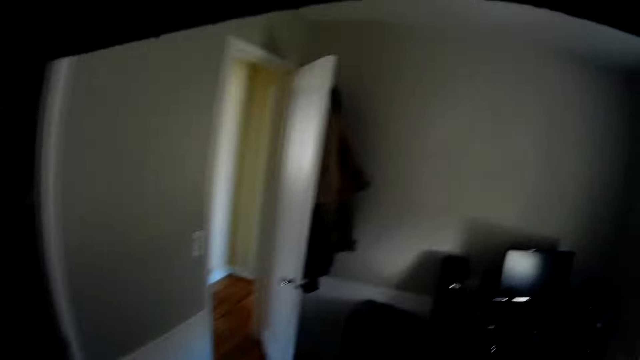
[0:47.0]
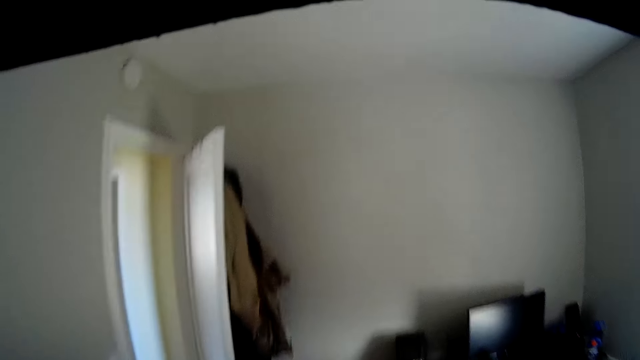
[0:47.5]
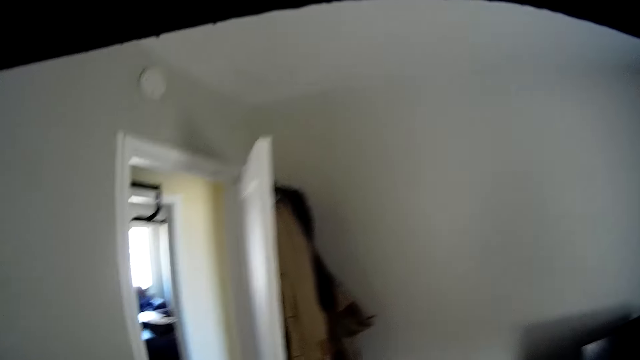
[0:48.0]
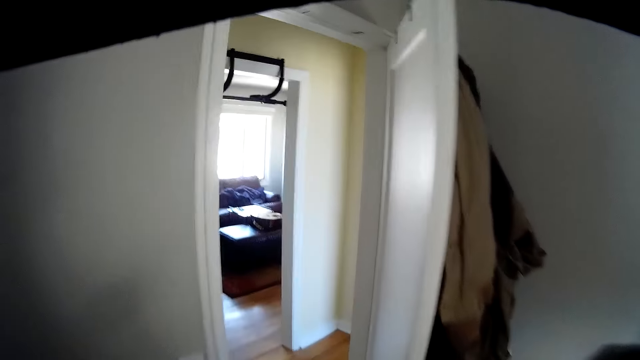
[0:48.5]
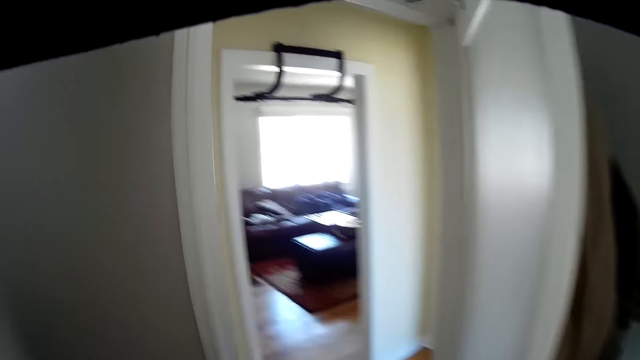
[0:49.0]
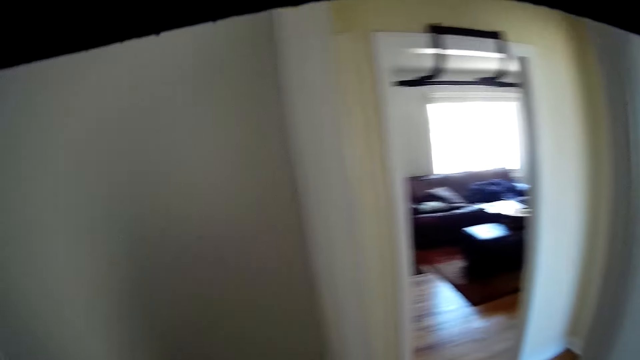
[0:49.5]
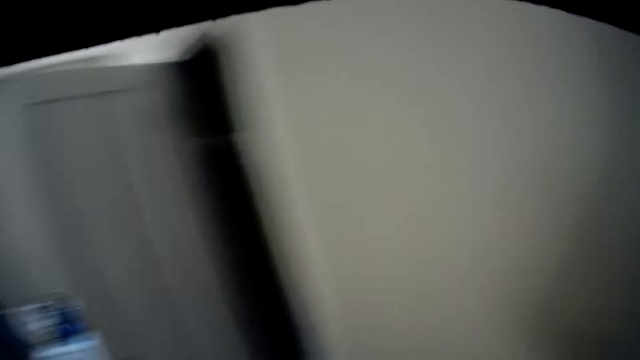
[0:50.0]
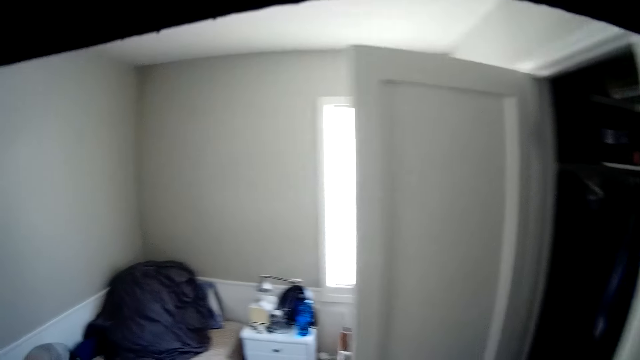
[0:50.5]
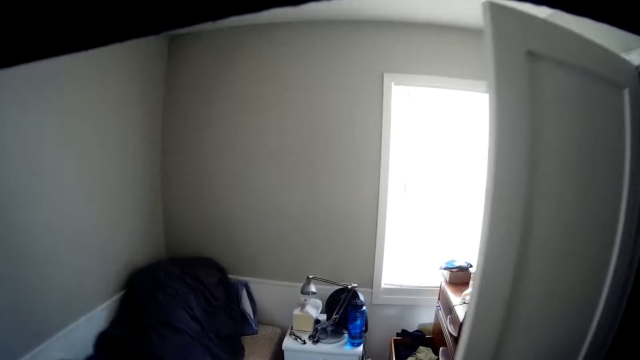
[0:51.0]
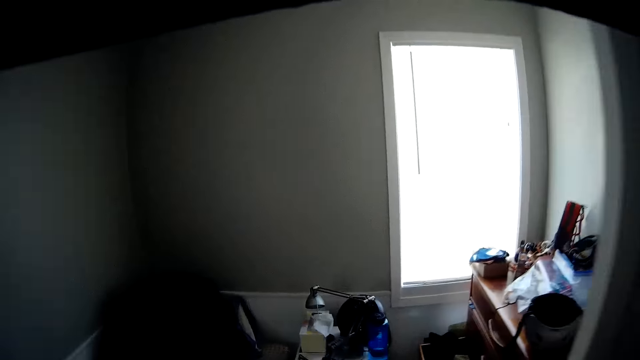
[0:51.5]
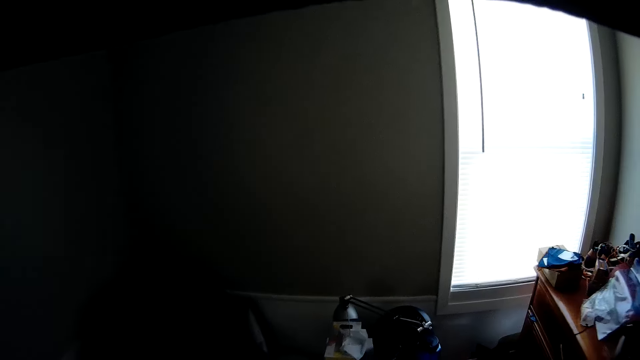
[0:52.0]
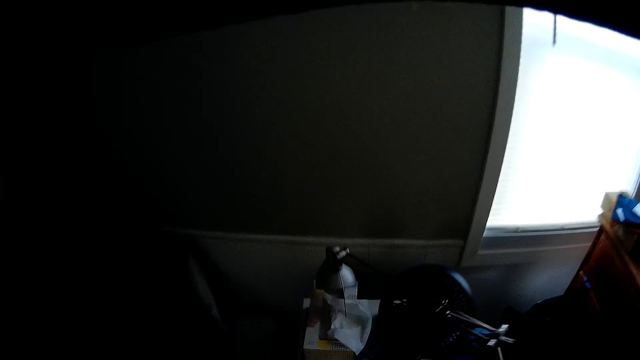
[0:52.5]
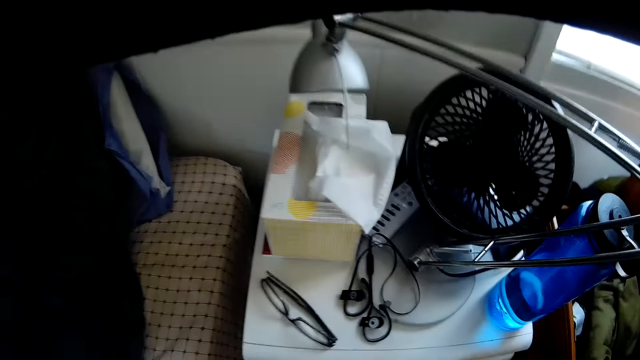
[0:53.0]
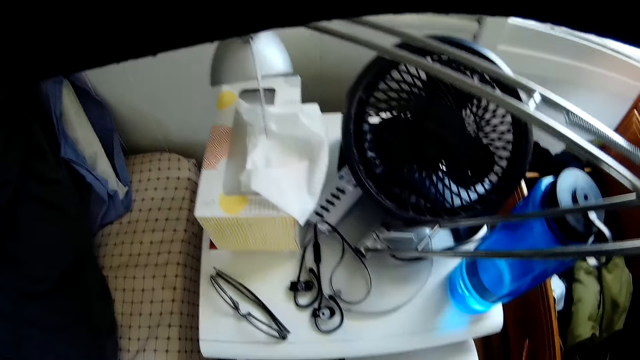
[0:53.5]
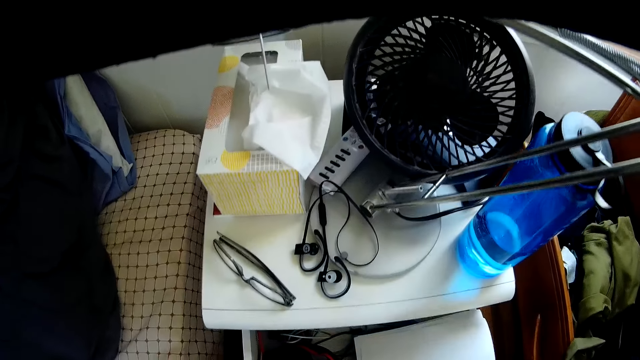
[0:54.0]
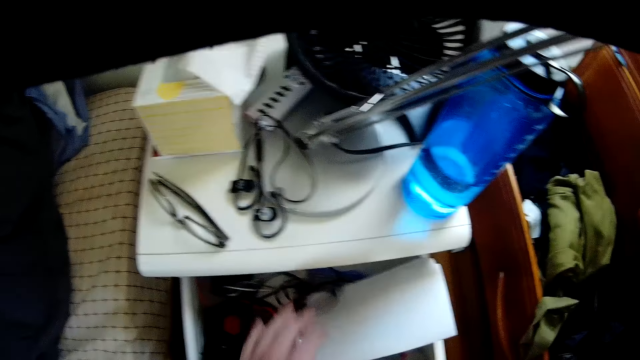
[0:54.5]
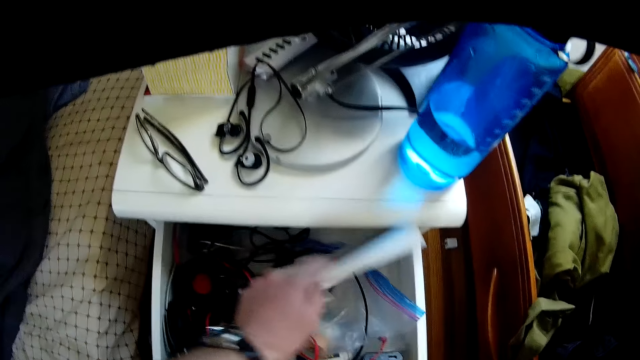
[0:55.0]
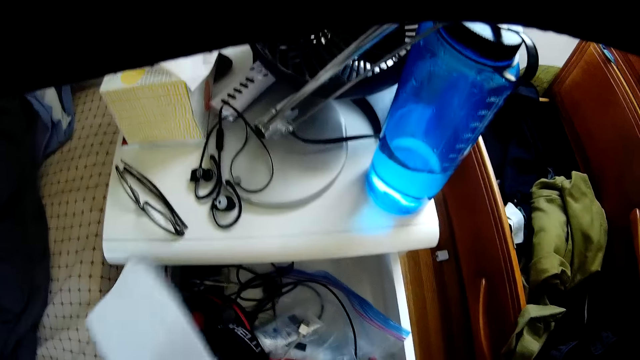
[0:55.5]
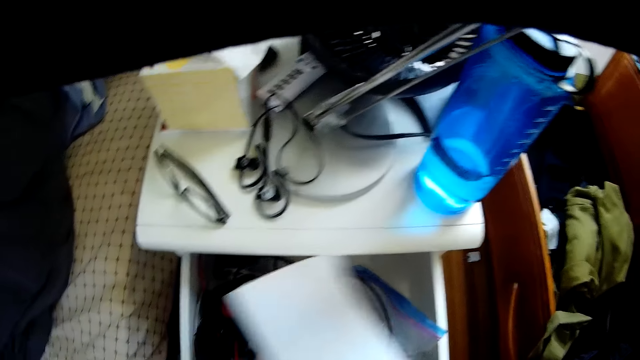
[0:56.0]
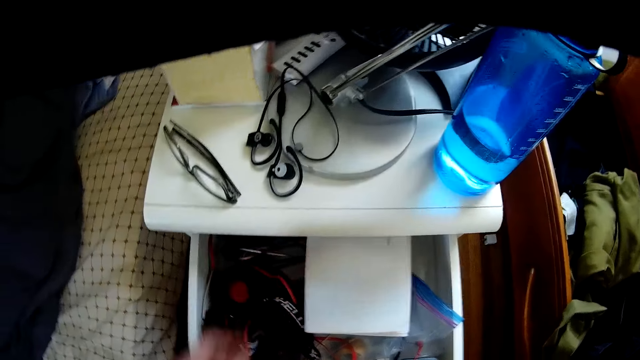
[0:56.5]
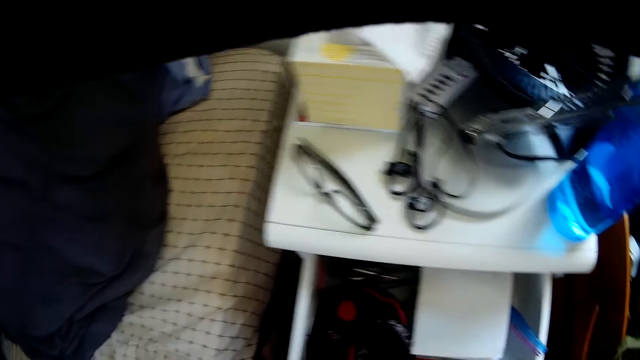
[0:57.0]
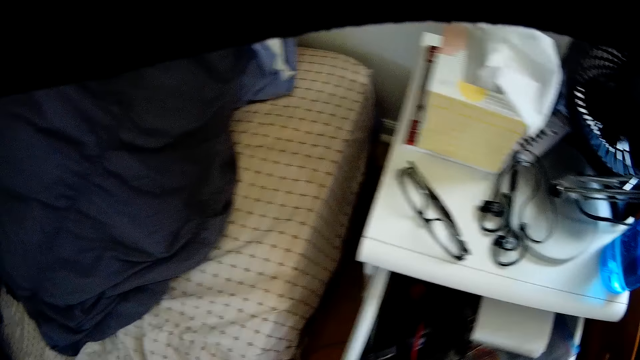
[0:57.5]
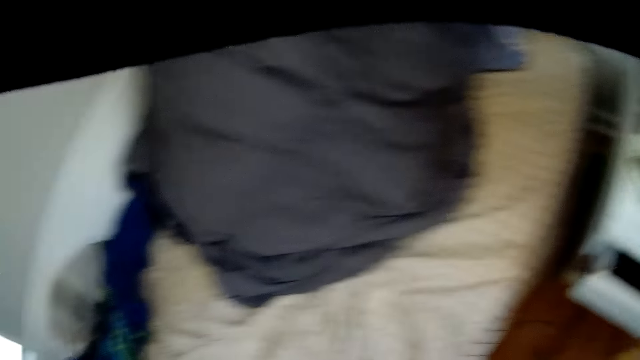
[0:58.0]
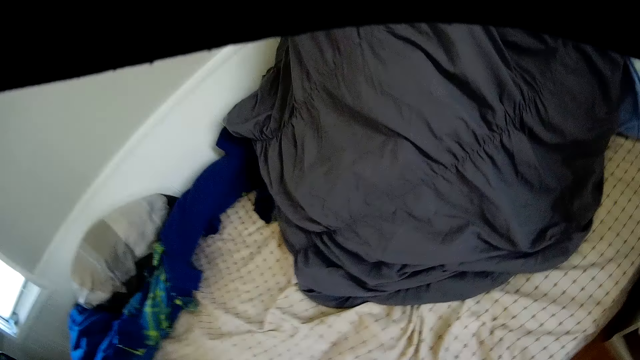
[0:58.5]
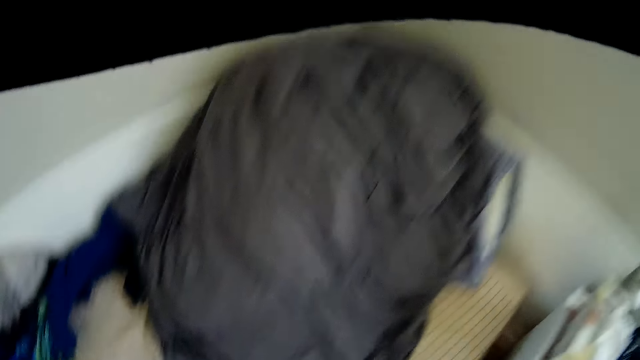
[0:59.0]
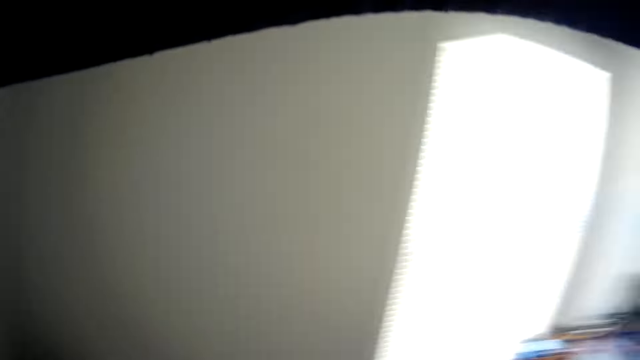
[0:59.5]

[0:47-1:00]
The camera wearer walks towards a drawer. He drops the cord in his left hand in the wardrobe. He moves a cable in the drawer. He picks up a paper in the drawer with a hand. He adjusts the paper in the wardrobe with his left hand. He puts down the paper in the drawer with a hand. He closes the drawer with his left hand.

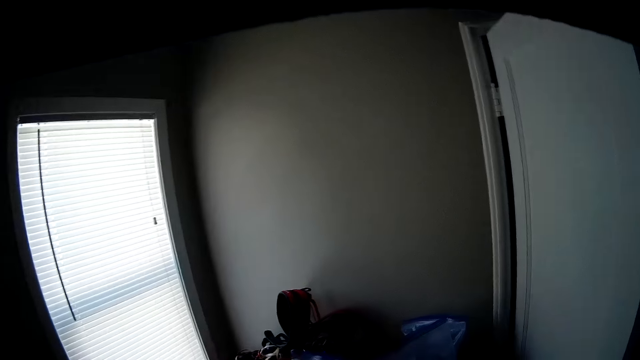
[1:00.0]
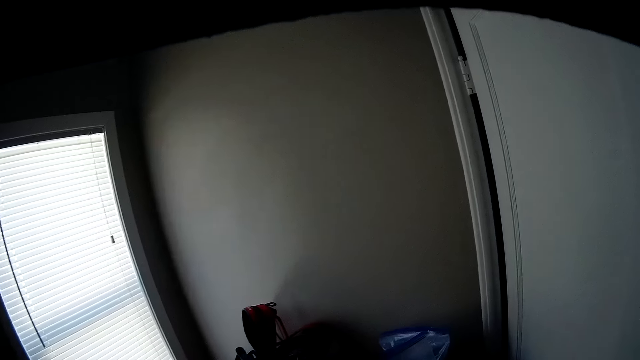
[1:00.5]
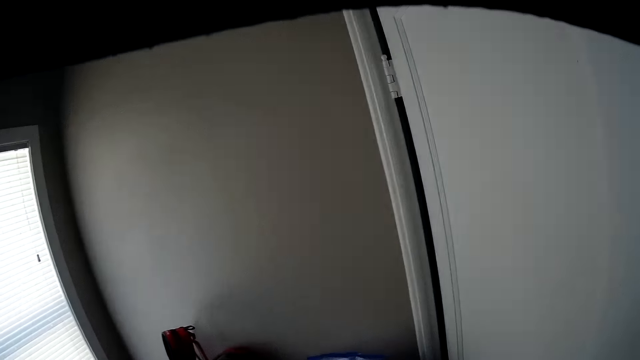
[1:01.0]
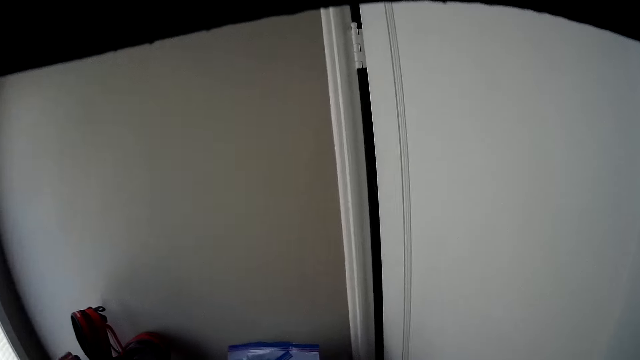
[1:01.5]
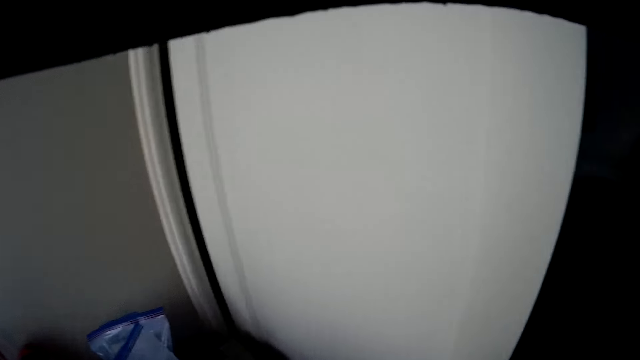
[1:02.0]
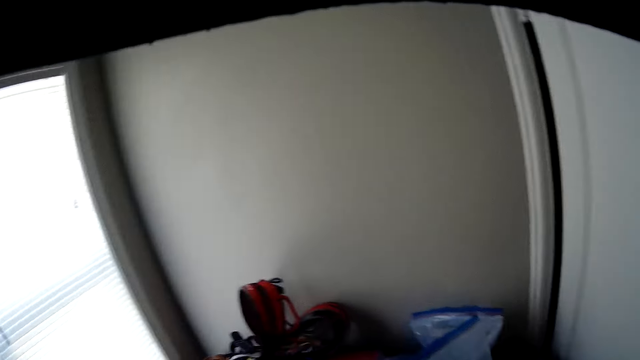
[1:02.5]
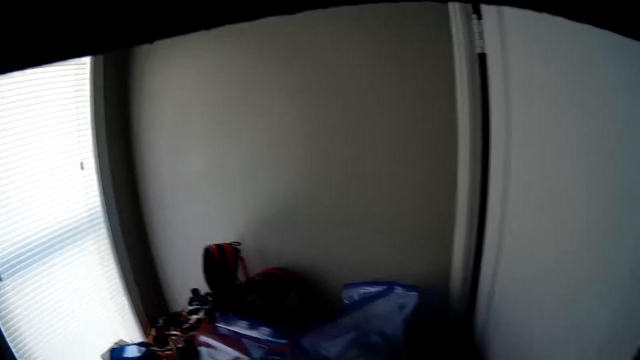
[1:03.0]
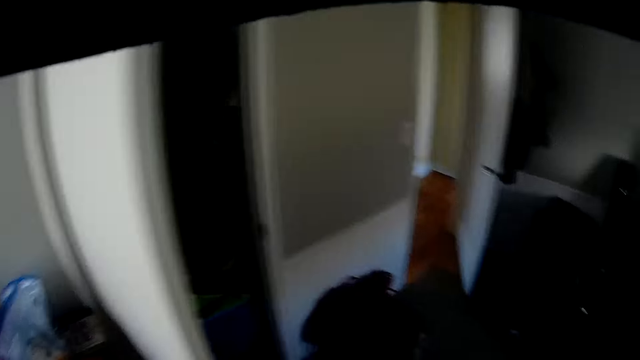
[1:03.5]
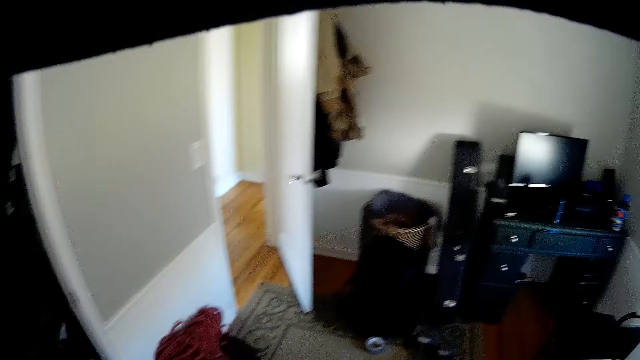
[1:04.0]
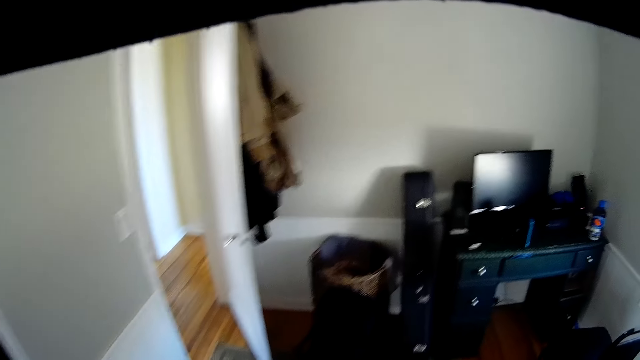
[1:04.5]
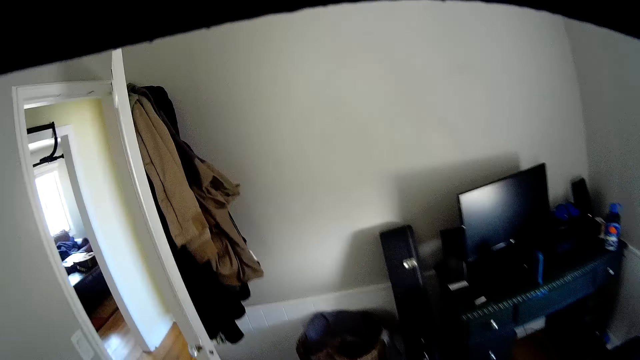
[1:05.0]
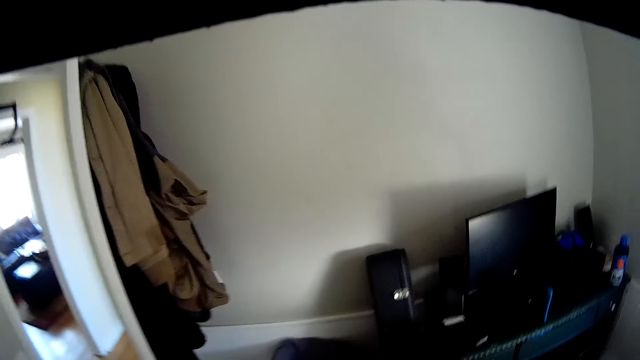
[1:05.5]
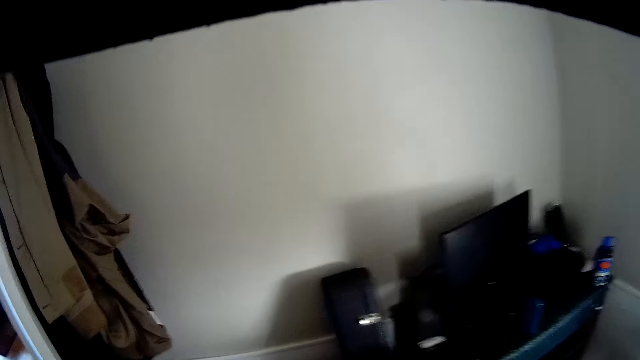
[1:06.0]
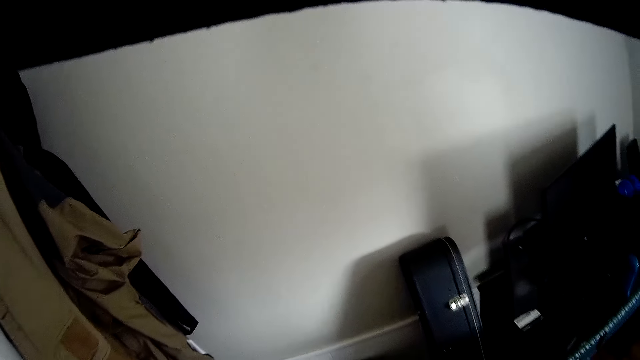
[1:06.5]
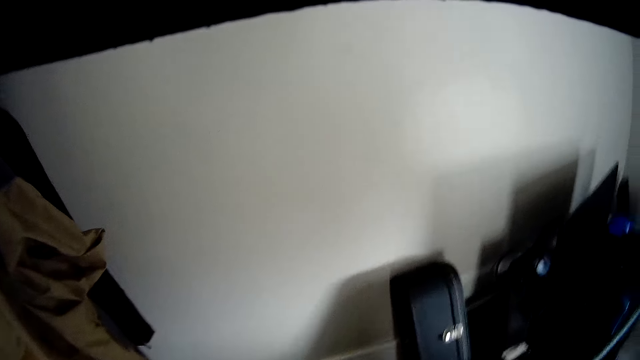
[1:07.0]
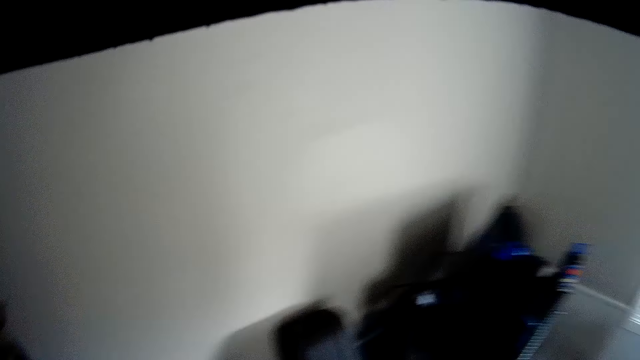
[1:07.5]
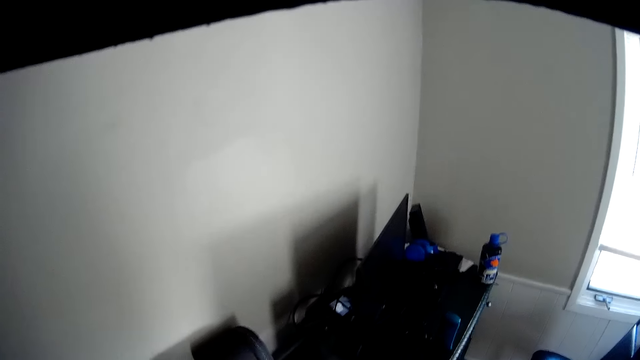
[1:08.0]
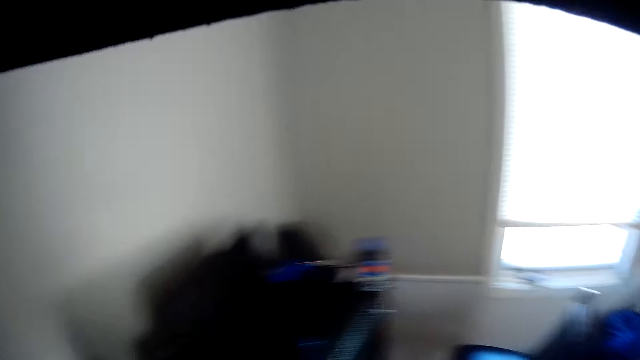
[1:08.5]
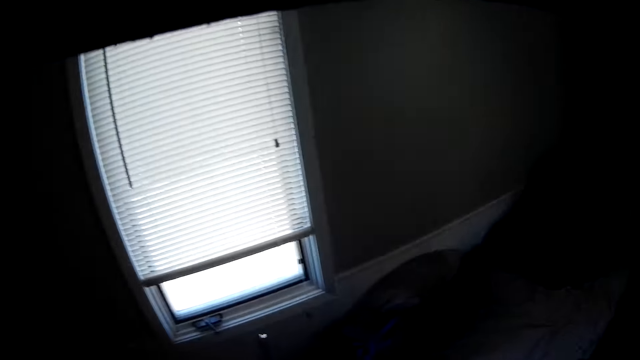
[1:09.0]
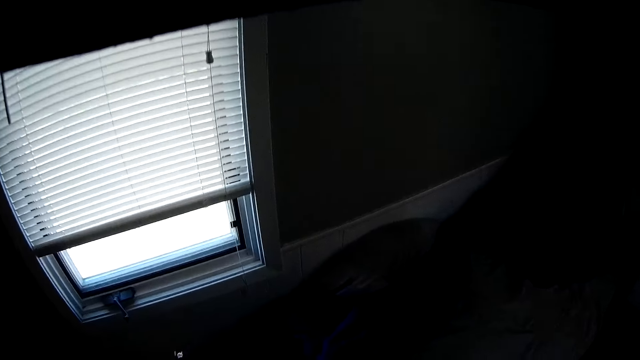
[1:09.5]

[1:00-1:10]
The camera wearer looks around a room. They walk around the room.
